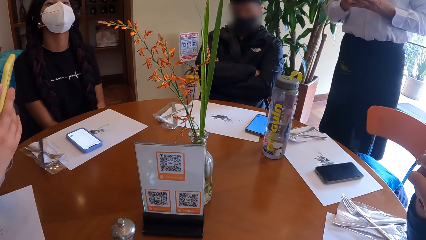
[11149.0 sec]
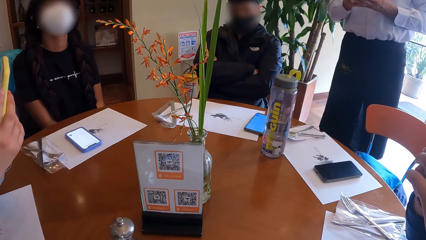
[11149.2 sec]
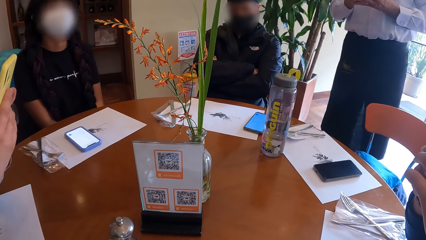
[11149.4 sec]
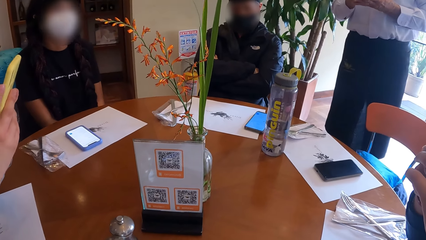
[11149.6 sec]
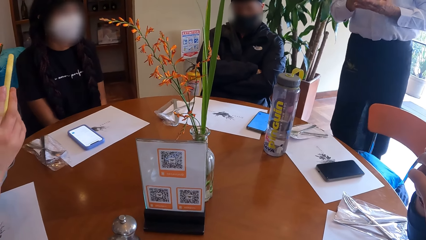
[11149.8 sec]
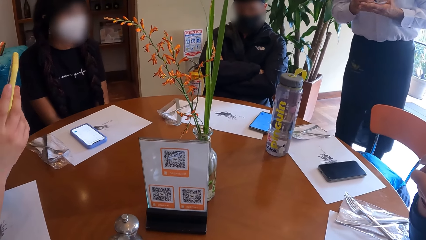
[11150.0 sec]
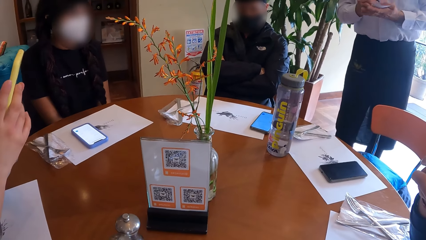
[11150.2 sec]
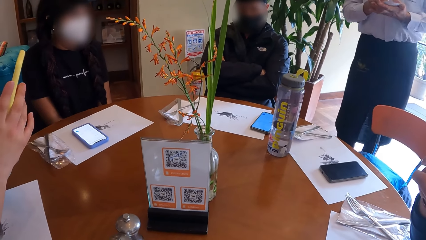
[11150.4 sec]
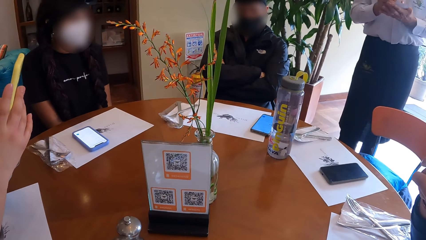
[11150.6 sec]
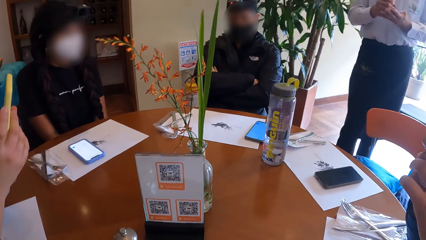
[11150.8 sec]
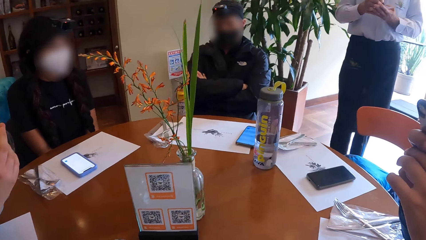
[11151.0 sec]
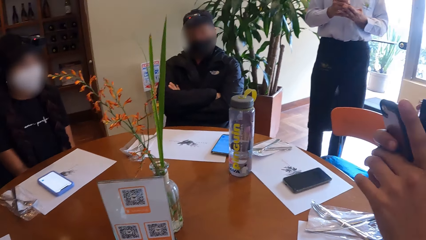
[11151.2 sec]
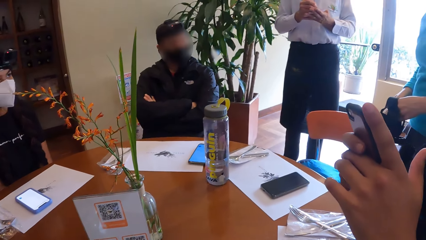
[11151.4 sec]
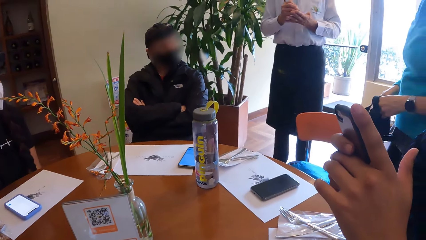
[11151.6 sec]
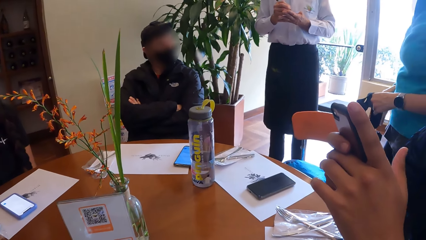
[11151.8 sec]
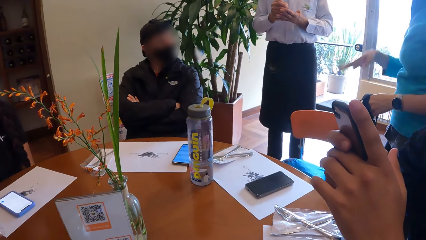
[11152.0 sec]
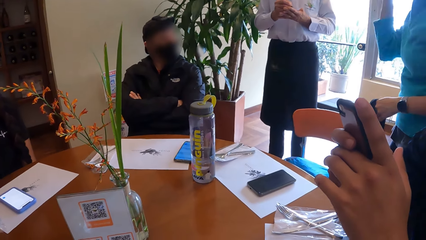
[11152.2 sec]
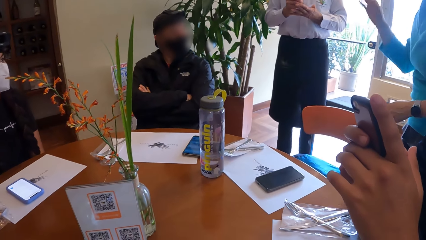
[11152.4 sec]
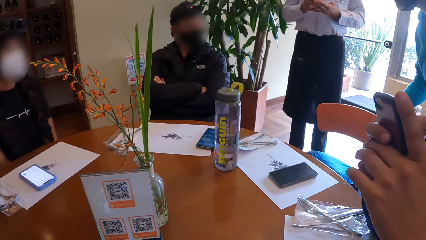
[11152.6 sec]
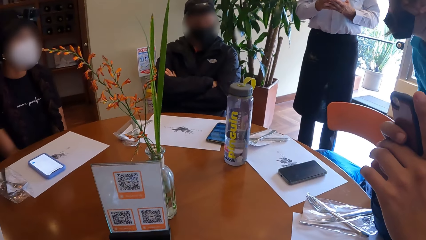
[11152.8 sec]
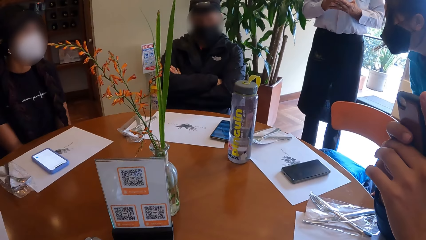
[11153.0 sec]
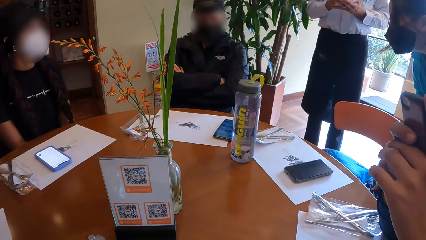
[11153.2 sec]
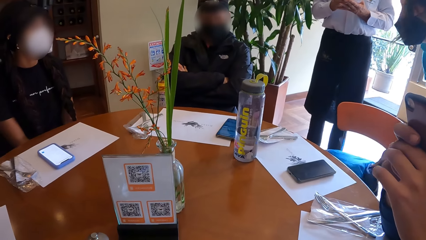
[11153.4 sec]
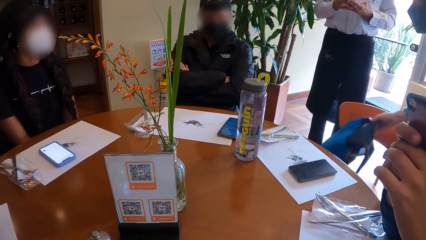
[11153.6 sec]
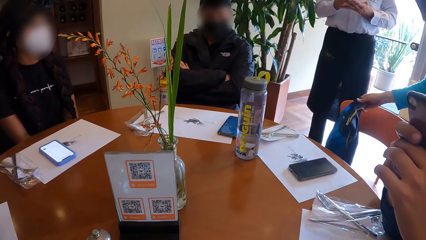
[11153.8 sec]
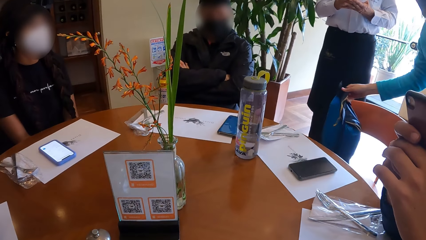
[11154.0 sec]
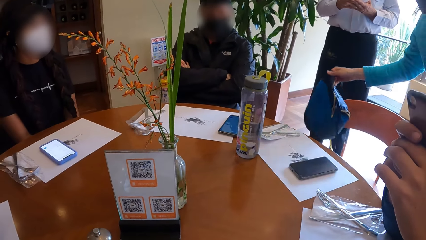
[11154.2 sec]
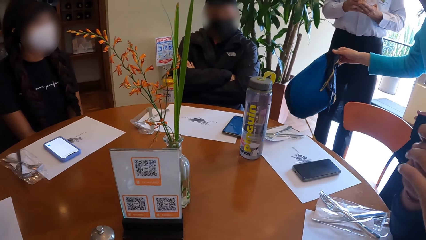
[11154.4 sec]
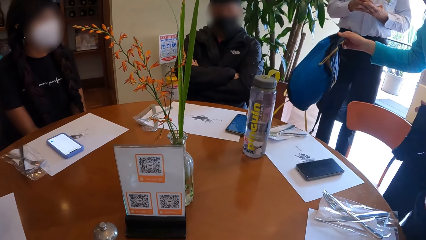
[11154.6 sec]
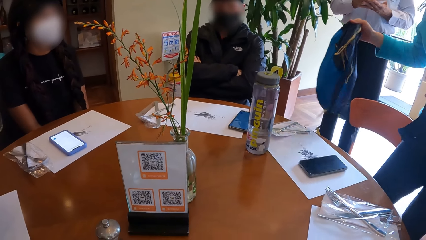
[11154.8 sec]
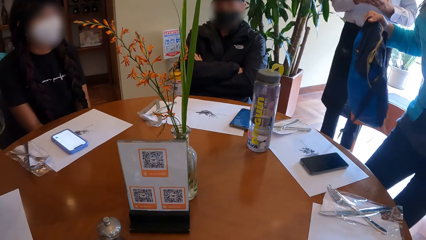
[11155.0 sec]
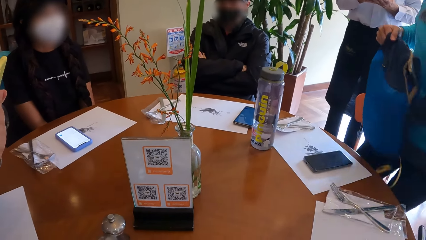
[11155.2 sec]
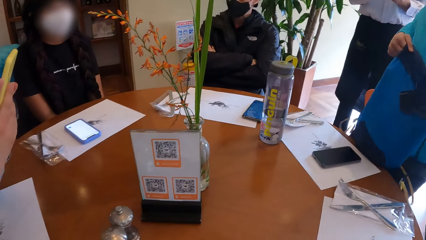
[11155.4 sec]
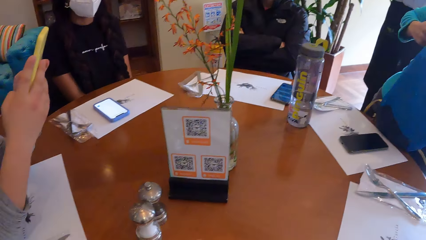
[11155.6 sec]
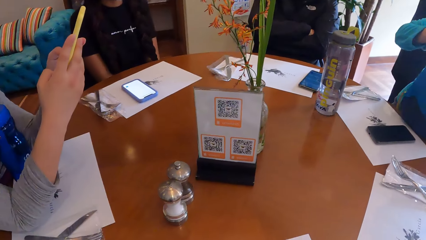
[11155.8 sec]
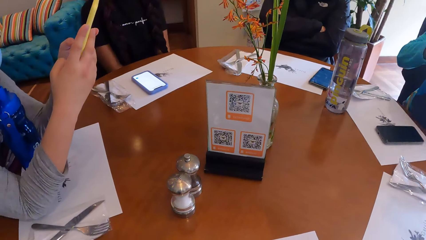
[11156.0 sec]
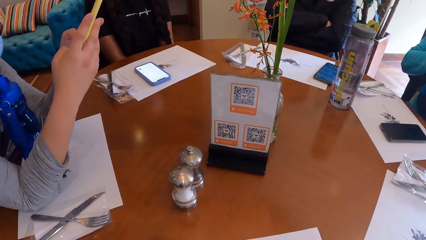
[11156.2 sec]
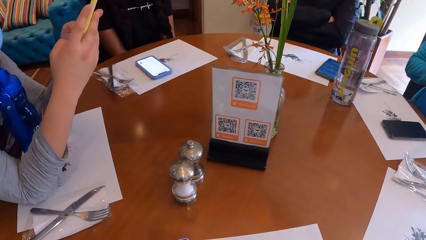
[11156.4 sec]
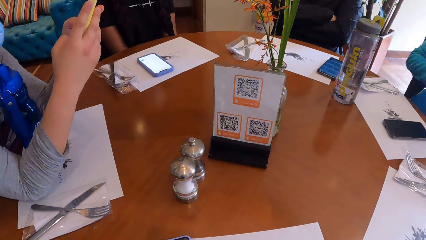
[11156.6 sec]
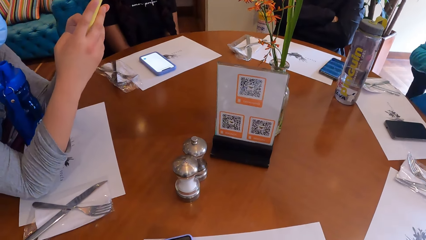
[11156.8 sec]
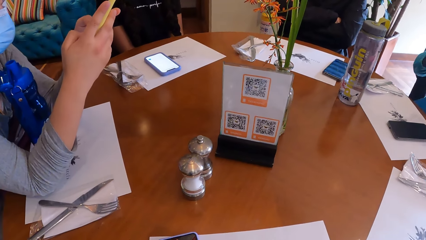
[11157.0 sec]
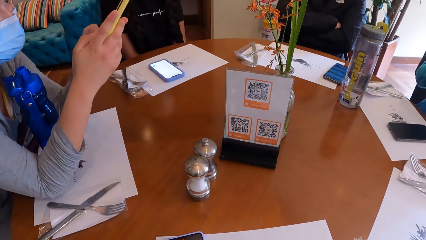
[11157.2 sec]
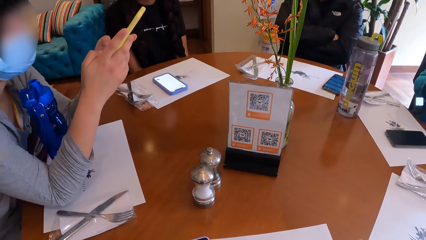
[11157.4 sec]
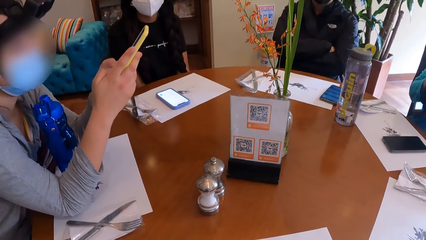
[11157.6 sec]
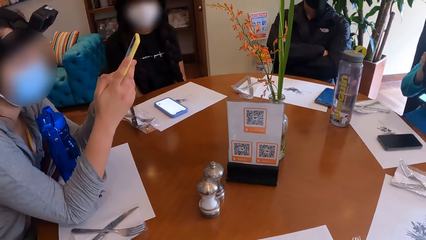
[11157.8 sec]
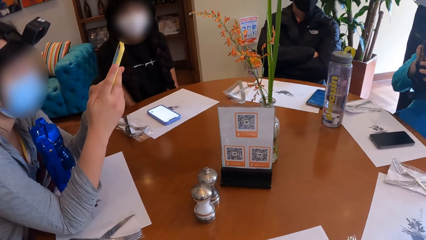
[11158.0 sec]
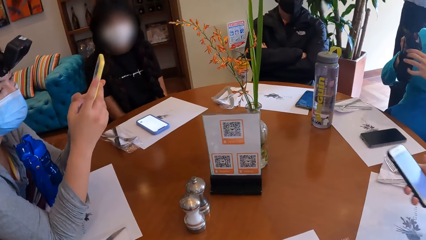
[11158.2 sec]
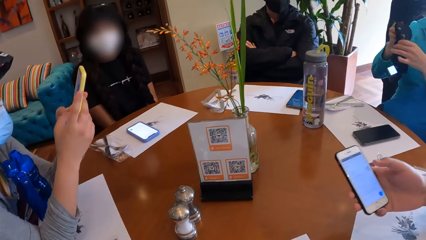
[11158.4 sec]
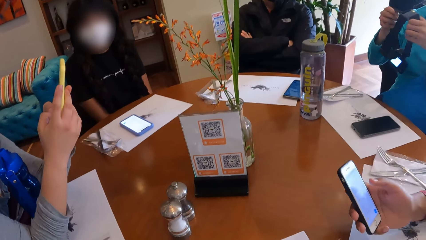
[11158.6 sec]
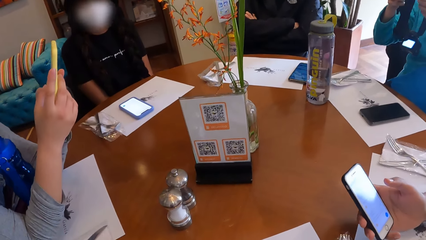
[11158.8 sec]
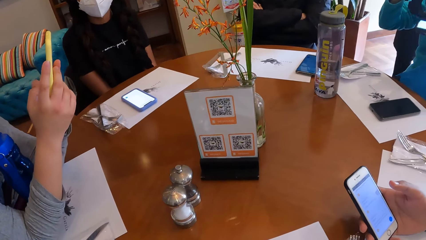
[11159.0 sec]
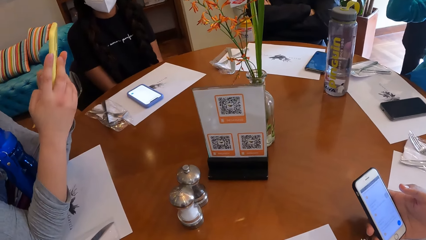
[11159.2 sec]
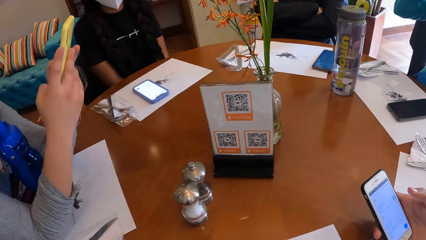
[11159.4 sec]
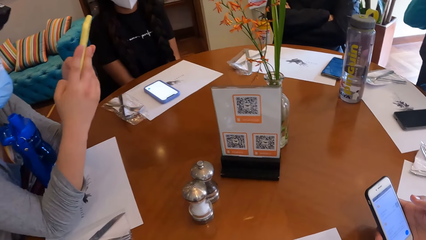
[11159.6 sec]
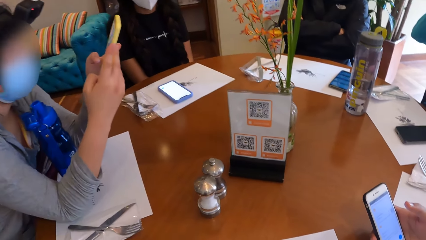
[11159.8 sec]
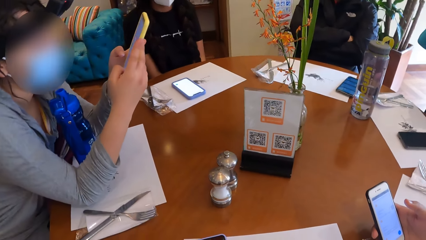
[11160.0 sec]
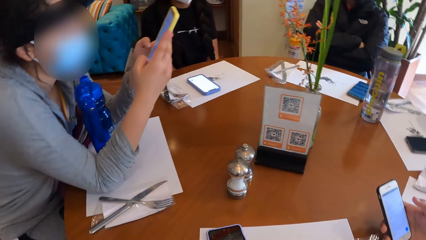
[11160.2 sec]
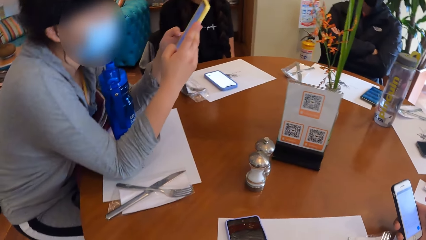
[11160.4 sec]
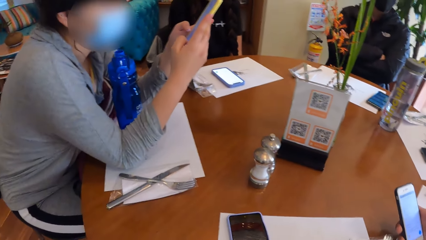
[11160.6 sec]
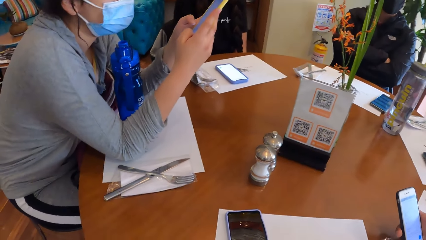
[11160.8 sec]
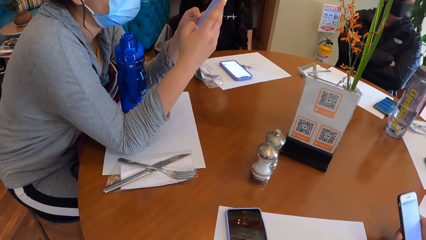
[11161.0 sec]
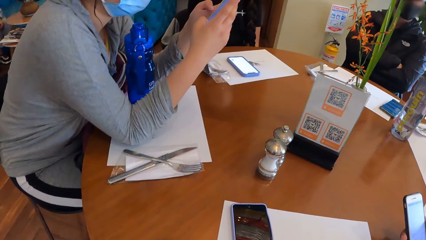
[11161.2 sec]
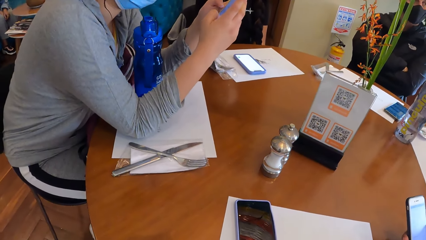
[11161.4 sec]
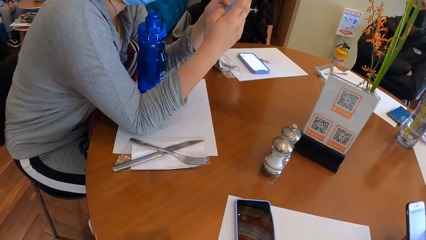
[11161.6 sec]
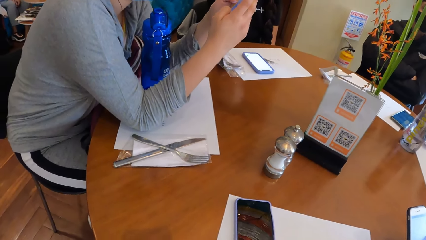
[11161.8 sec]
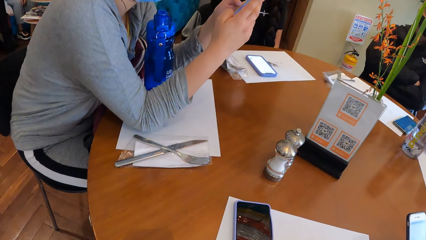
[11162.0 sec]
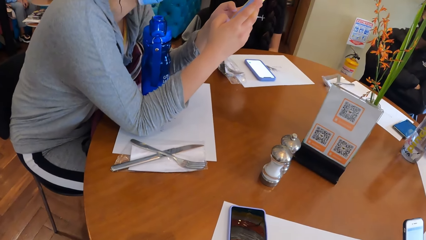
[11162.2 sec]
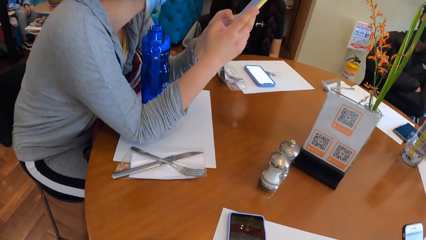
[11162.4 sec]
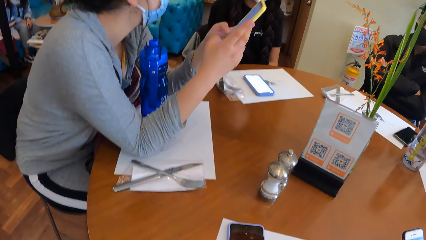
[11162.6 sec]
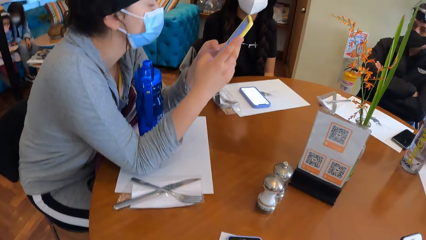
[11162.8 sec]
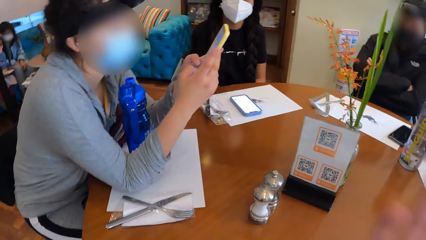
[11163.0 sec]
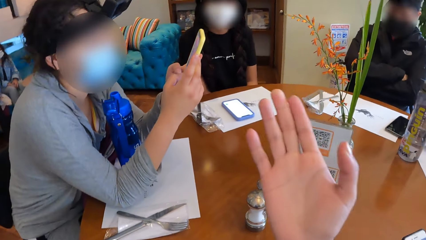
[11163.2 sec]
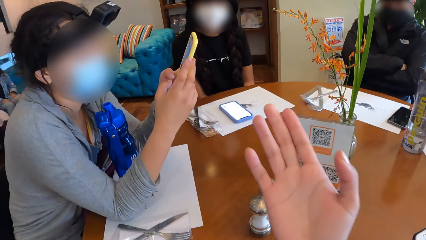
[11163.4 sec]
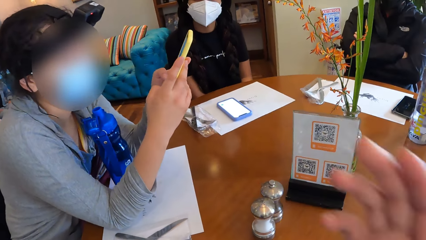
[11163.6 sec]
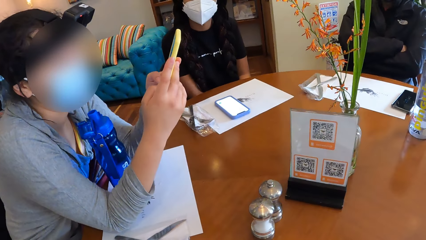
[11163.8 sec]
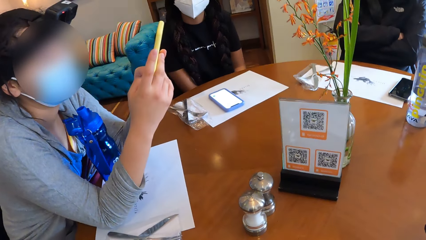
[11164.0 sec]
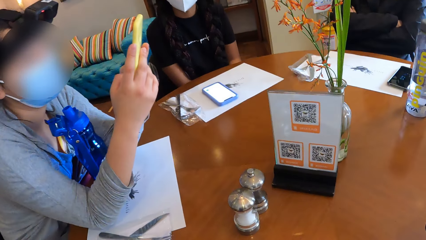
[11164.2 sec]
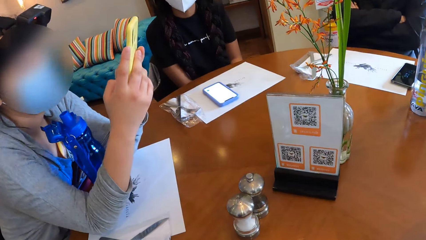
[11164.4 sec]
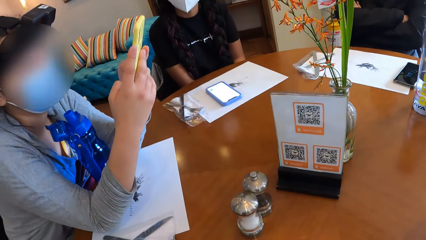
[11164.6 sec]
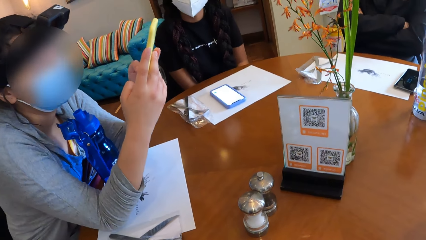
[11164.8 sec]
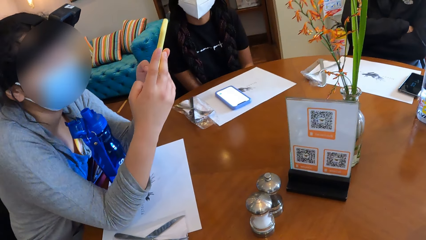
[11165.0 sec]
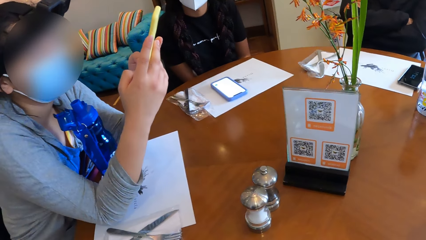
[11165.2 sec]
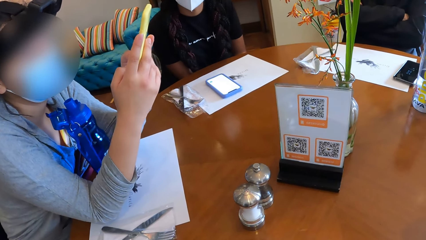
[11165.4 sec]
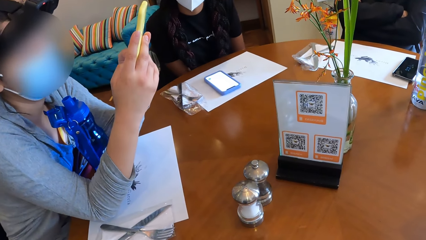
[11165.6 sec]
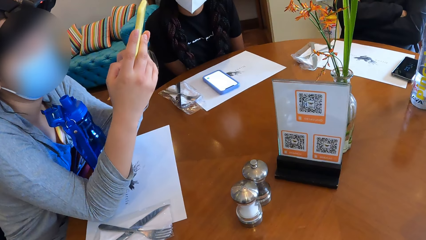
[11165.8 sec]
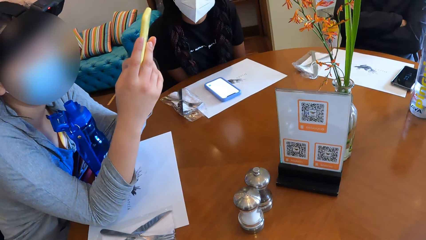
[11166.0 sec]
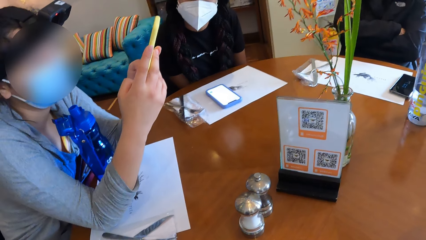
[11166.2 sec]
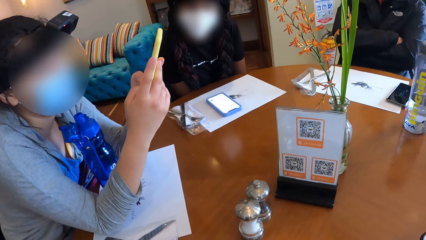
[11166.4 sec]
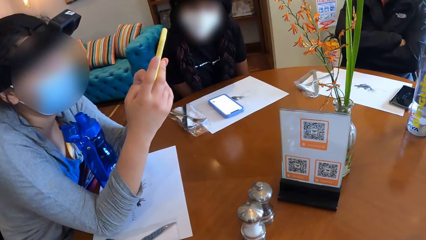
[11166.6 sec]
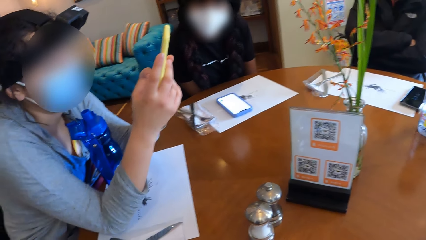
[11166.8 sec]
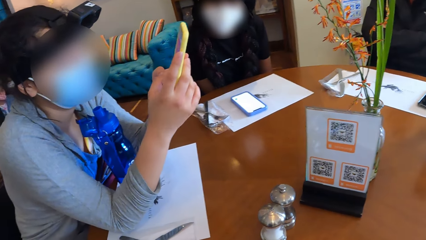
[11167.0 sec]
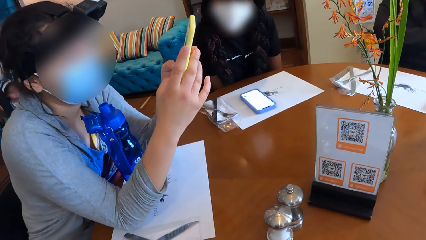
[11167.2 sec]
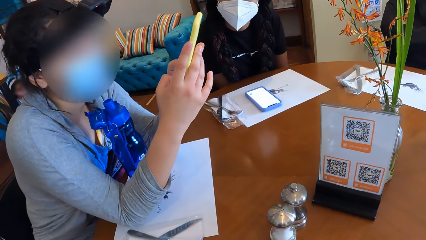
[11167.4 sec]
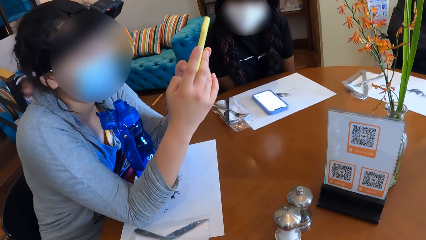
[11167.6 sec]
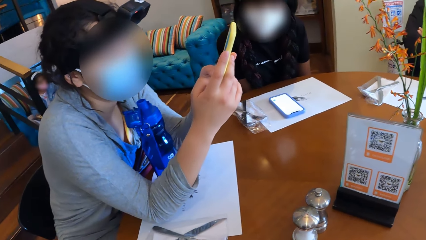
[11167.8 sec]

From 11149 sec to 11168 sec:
The waiter writes on a paper piece. A woman interacts with another woman. The first woman sits on a chair by the dinner table. The camera wearer looks around in the restaurant. The man operates the phone with his right hand. The camera wearer gestures with a hand and interacts with the people on the table. A woman leans towards the table.
